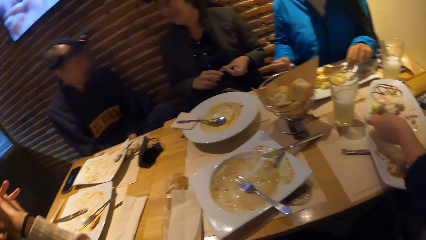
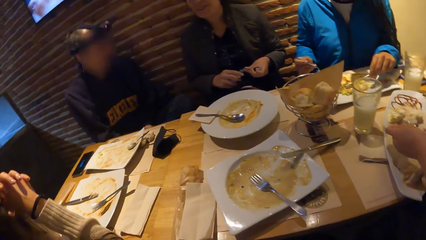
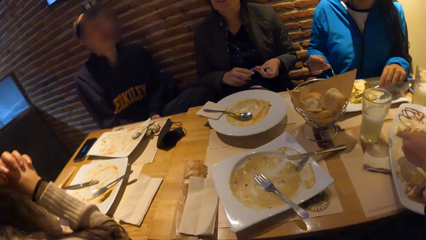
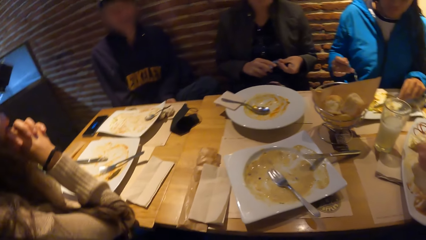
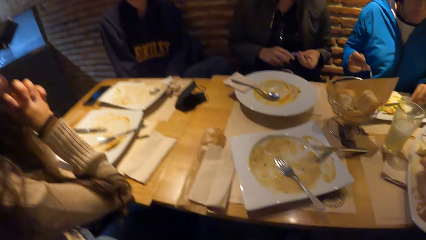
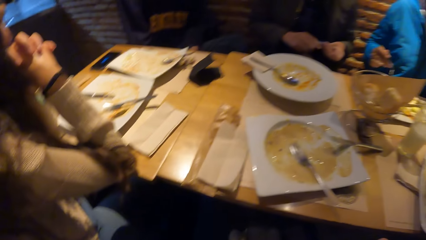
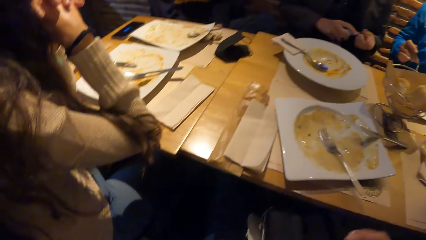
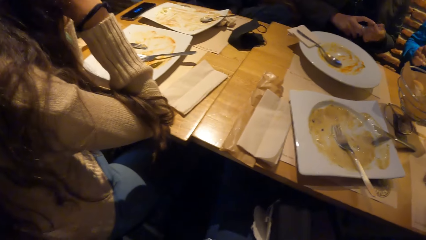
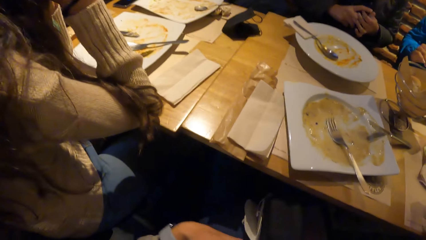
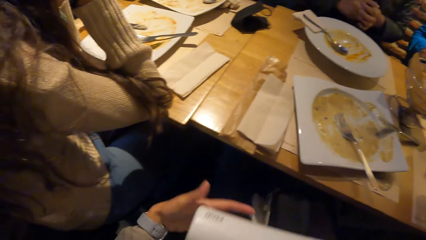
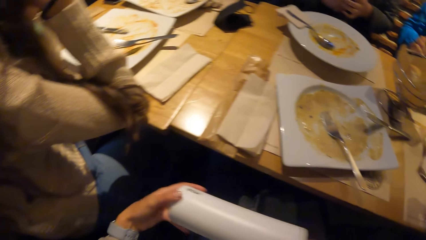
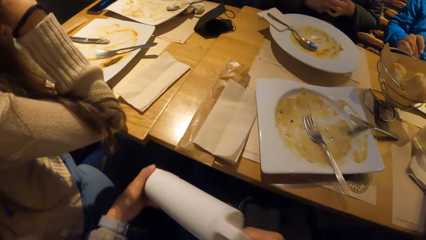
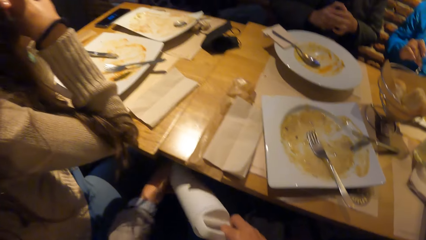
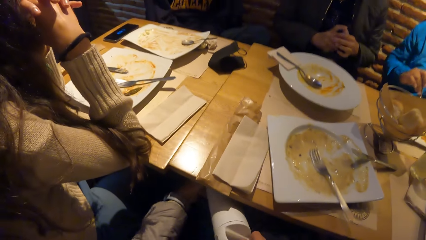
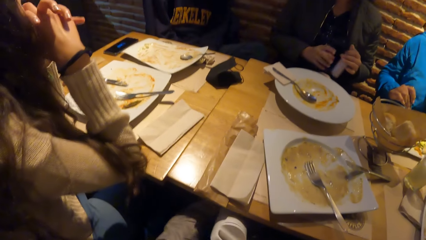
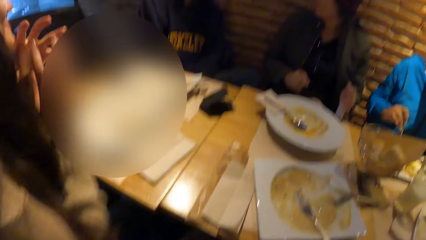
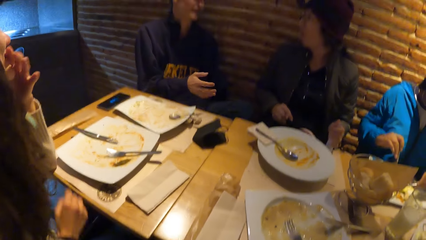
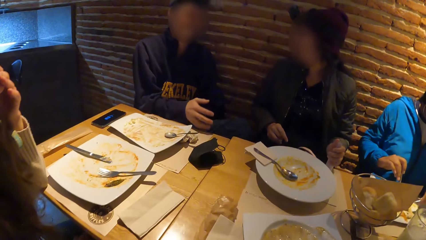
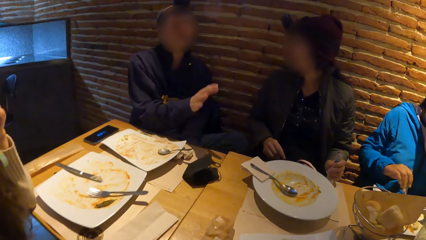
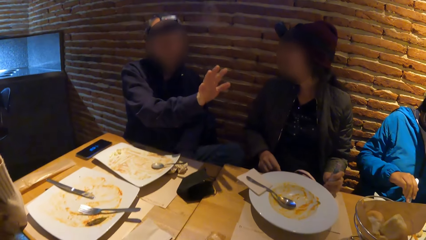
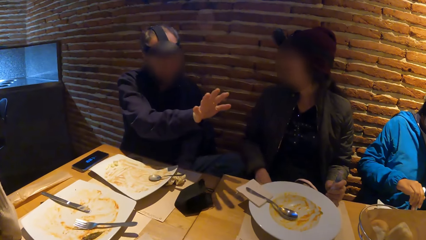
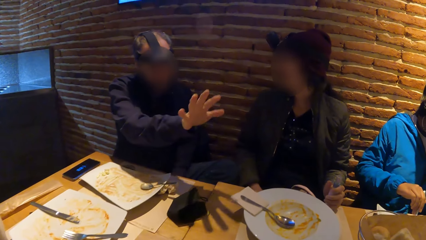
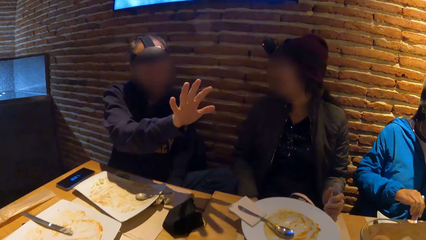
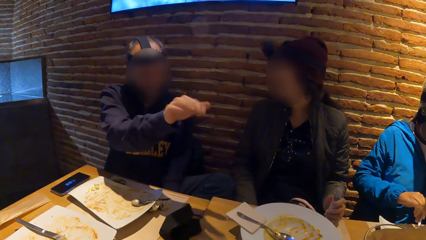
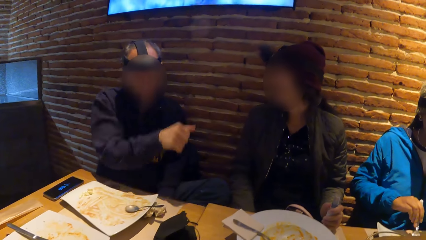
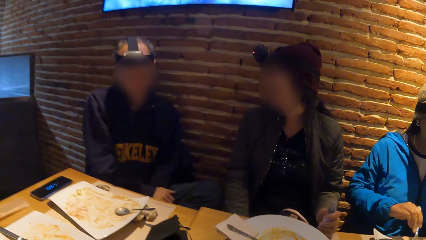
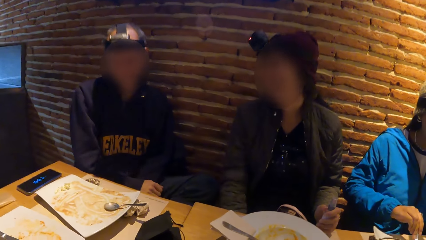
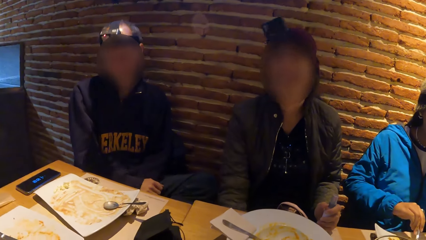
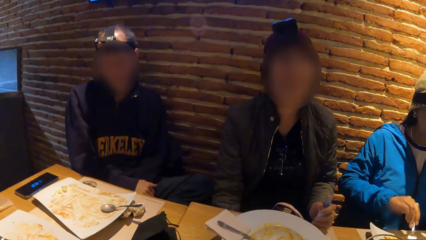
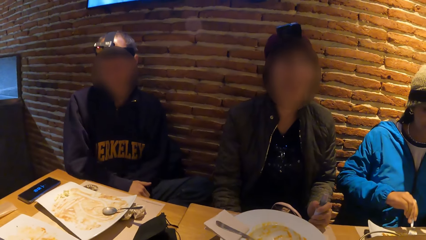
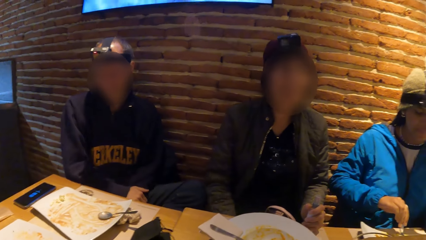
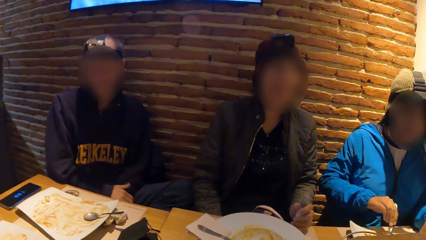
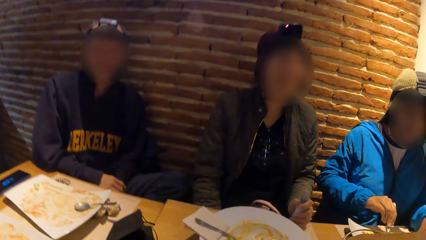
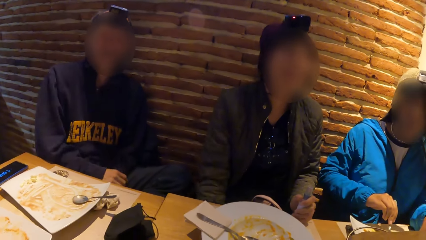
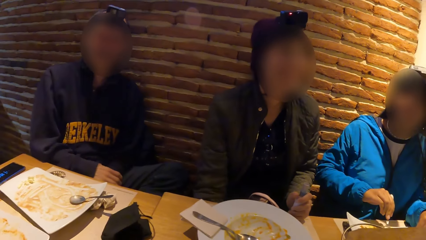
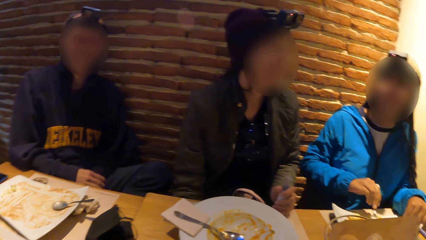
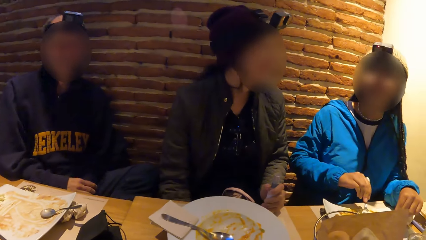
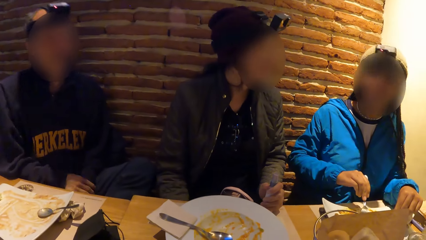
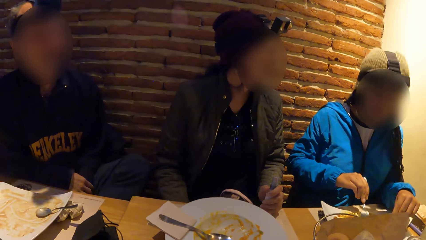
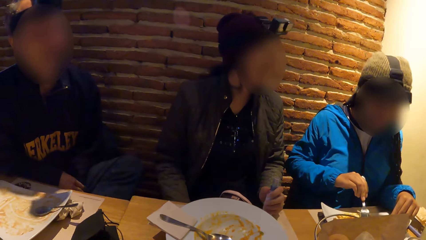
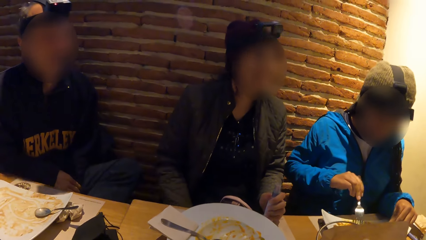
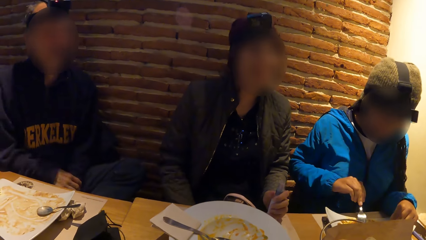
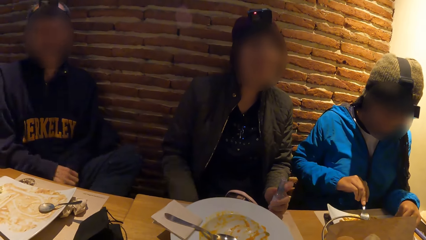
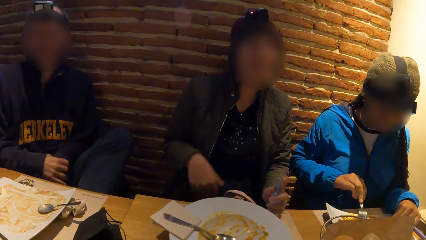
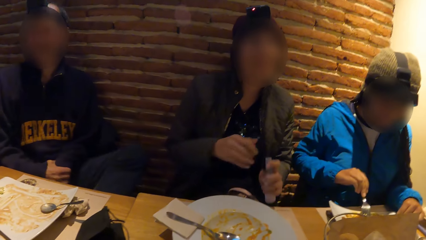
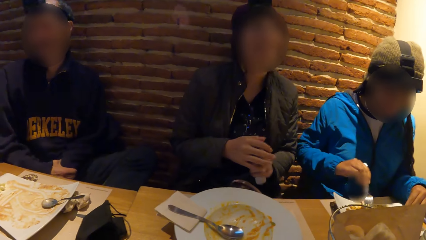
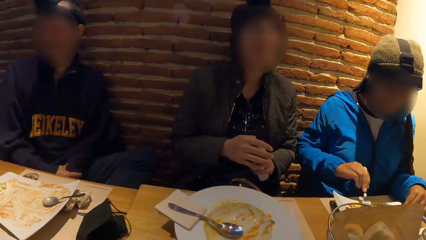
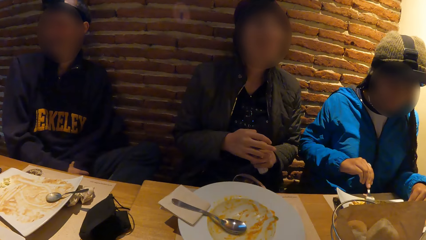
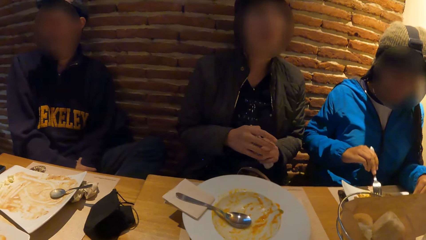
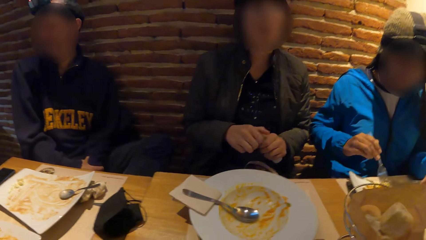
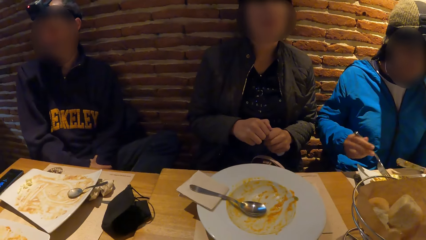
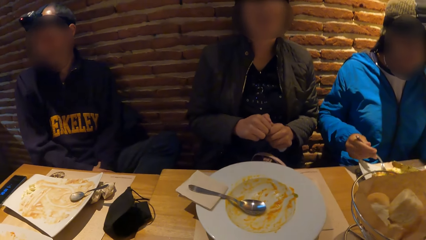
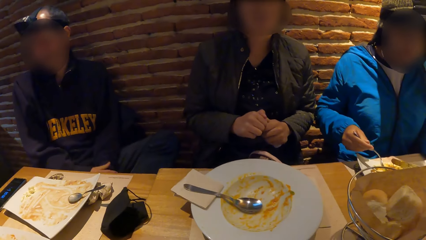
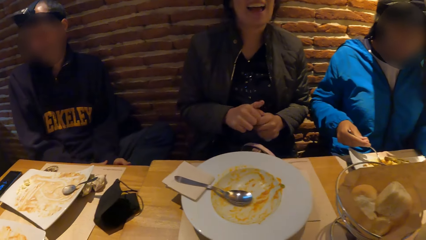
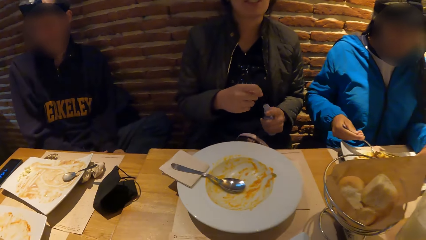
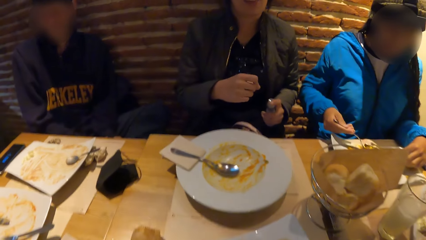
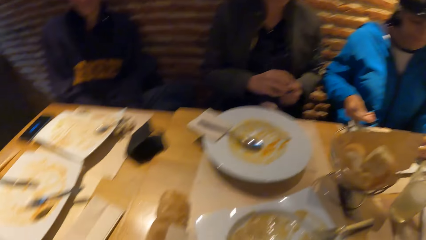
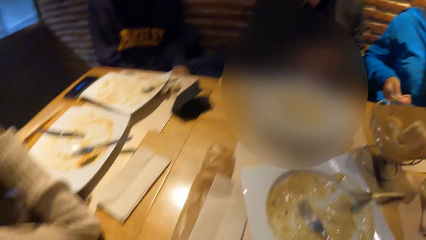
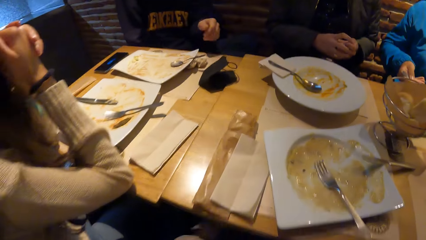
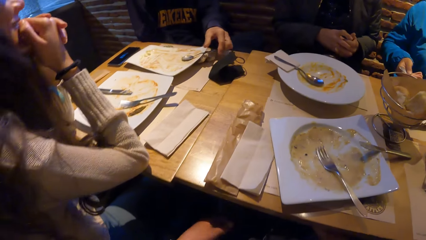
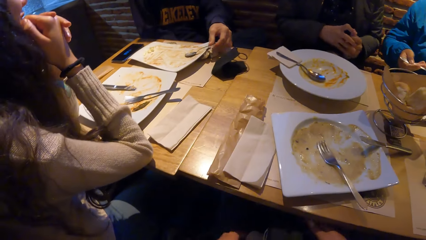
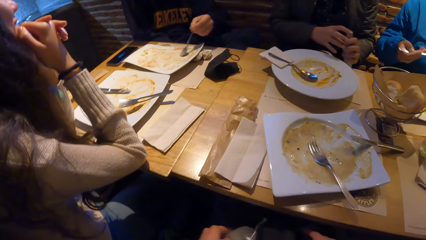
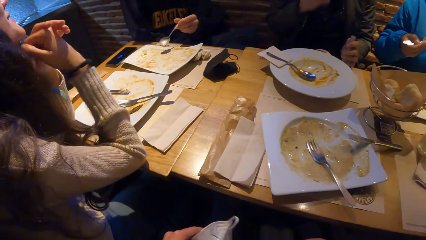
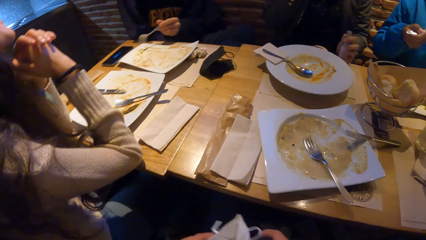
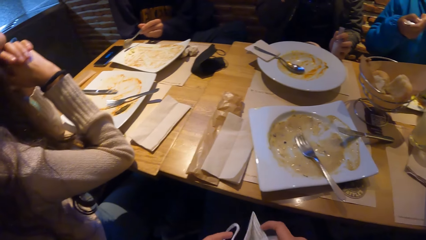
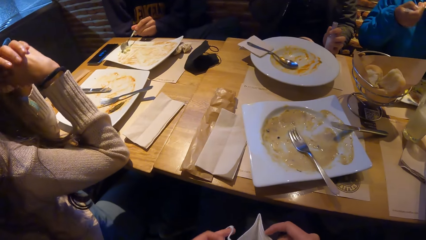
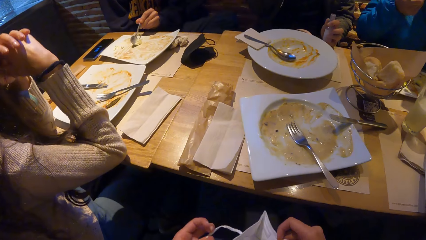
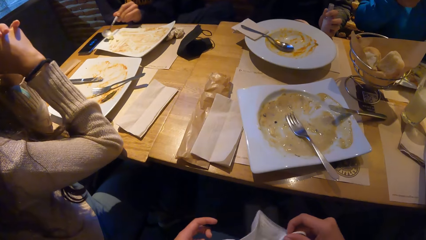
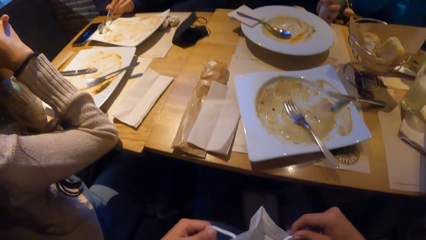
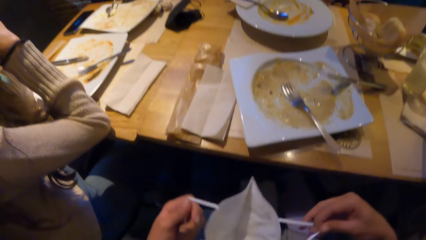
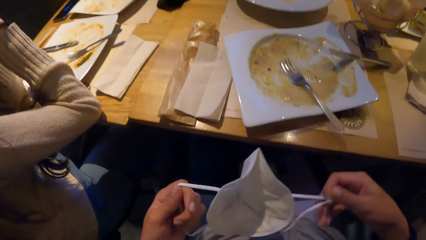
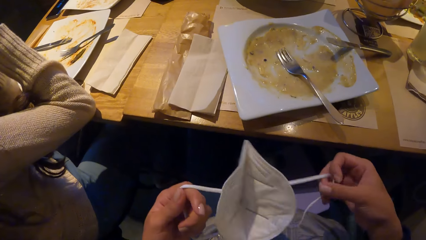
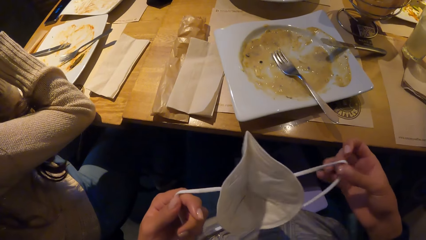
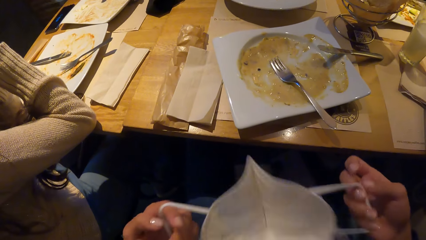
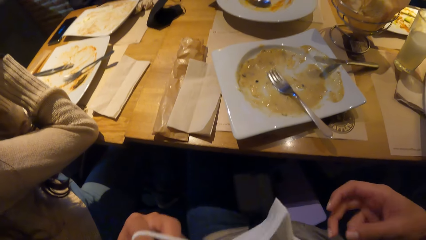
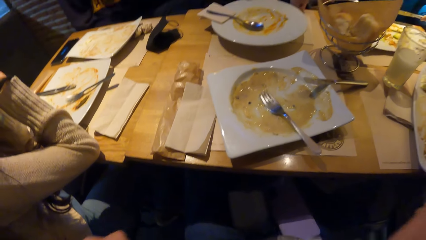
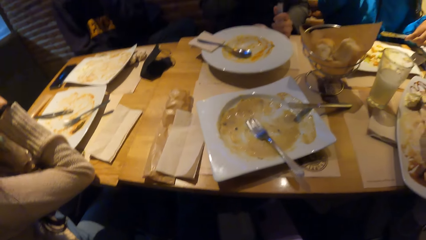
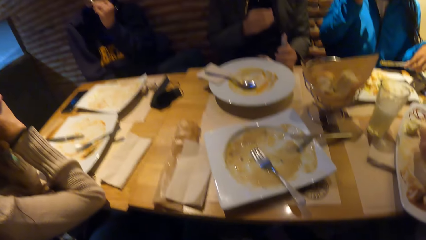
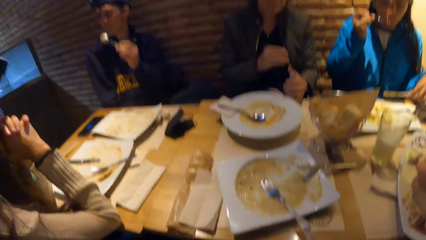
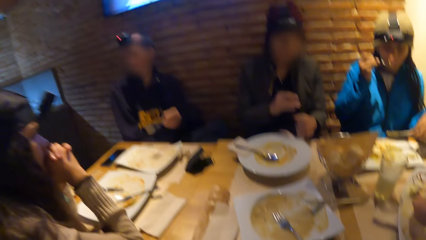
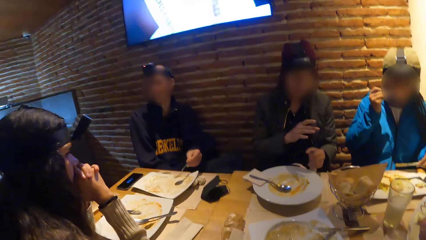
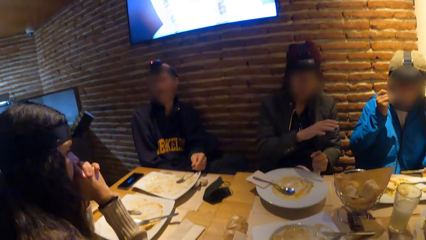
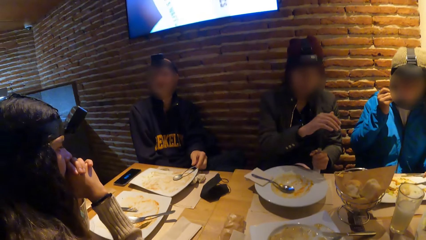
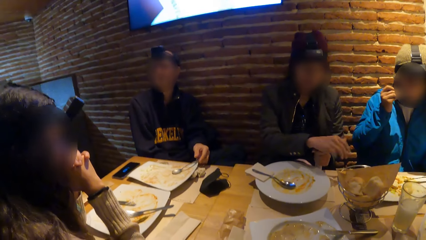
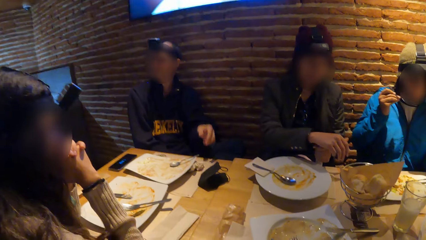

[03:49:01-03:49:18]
The camera wearer holds the white cup with both hands under the table. He picks up a mouth mask. He holds the face mask with both hands and wears the face mask on his face with both hands.
